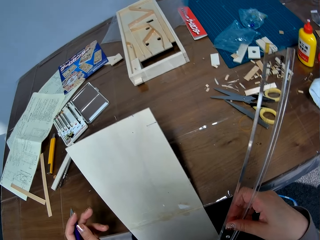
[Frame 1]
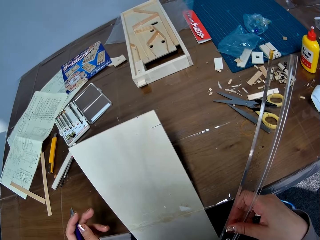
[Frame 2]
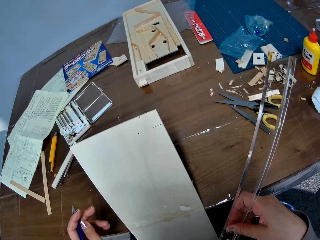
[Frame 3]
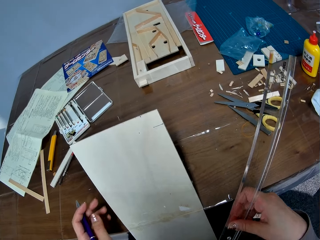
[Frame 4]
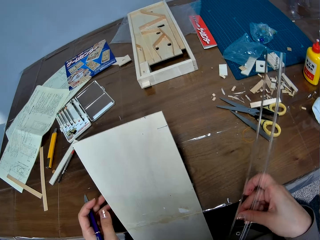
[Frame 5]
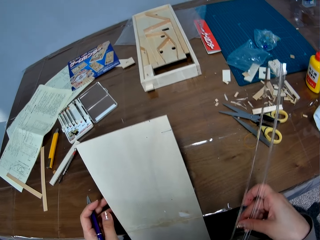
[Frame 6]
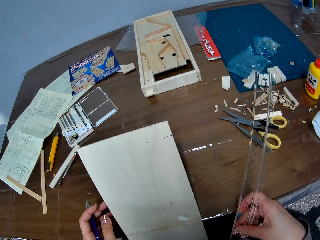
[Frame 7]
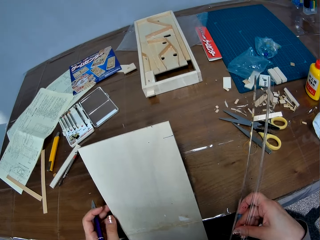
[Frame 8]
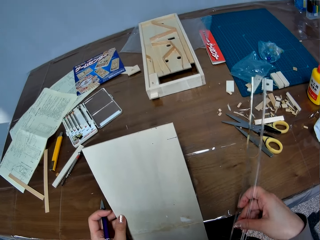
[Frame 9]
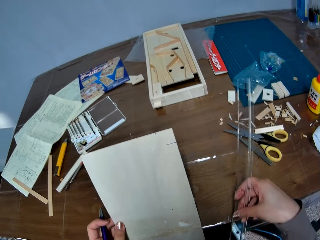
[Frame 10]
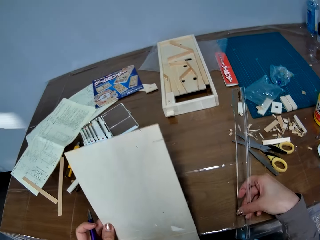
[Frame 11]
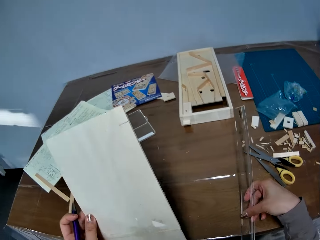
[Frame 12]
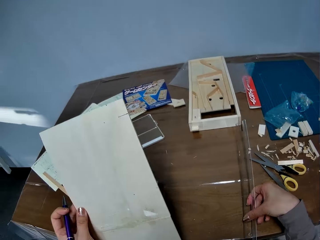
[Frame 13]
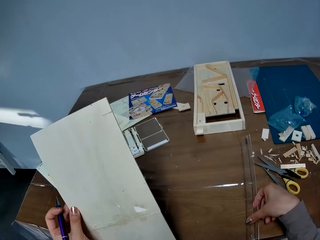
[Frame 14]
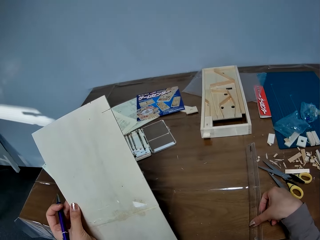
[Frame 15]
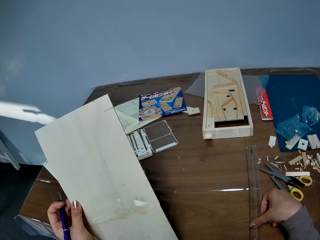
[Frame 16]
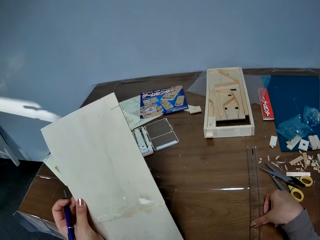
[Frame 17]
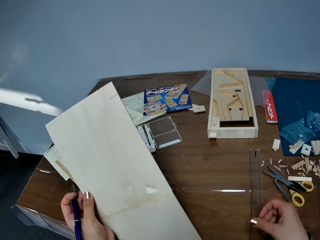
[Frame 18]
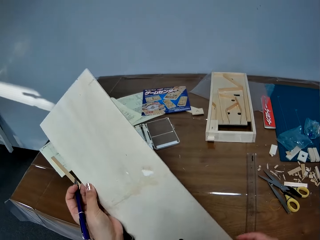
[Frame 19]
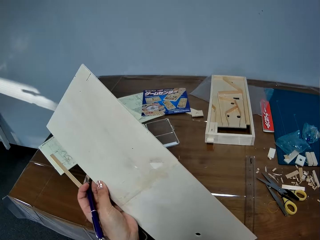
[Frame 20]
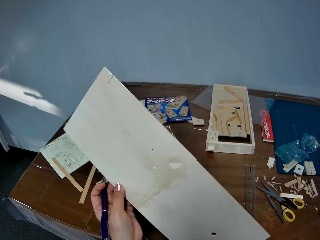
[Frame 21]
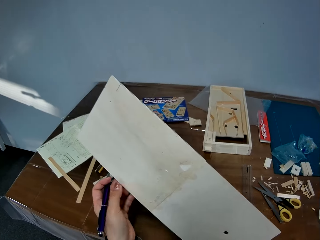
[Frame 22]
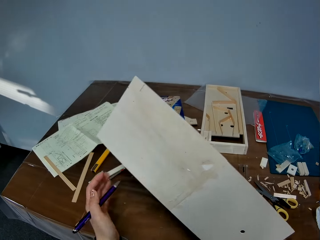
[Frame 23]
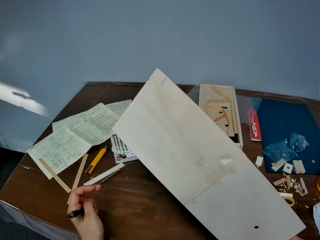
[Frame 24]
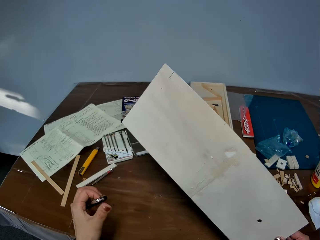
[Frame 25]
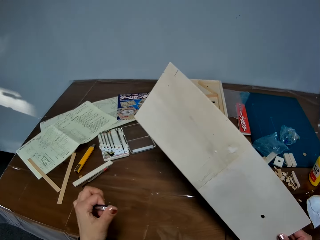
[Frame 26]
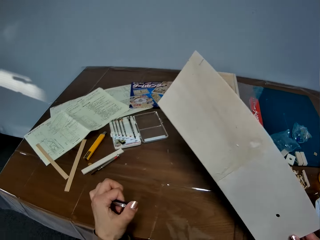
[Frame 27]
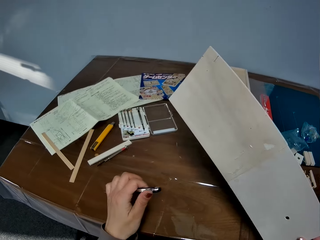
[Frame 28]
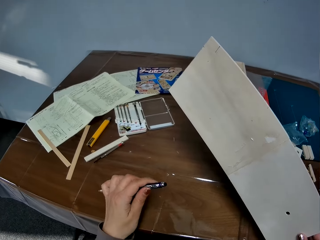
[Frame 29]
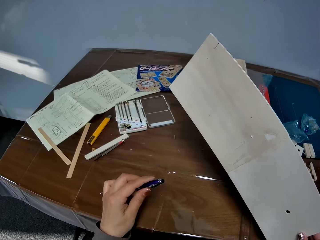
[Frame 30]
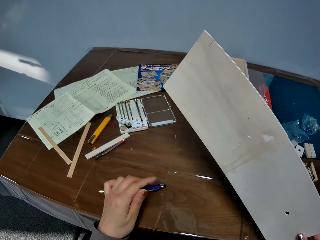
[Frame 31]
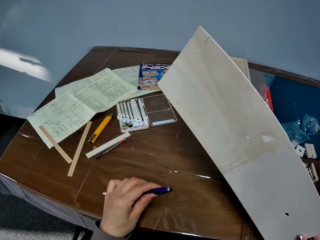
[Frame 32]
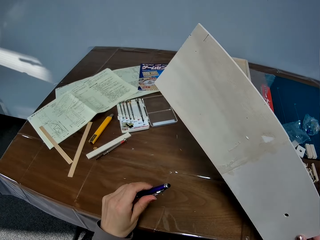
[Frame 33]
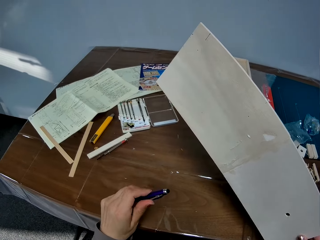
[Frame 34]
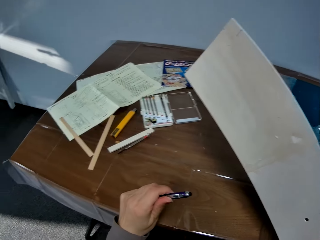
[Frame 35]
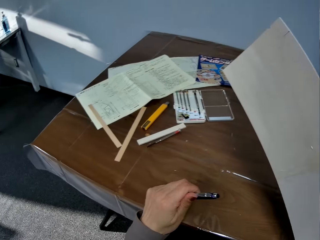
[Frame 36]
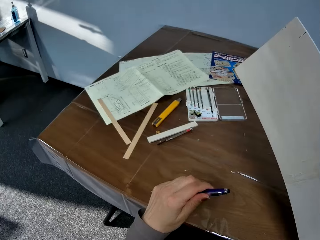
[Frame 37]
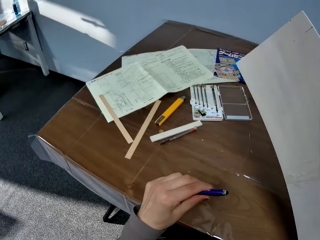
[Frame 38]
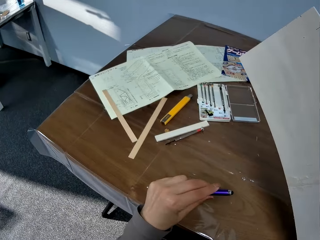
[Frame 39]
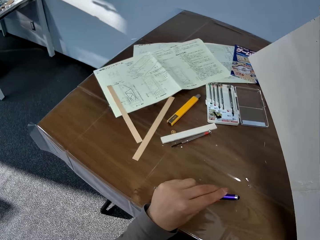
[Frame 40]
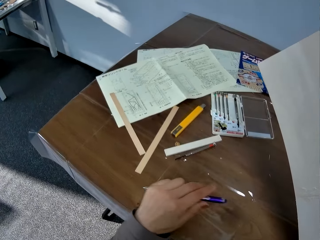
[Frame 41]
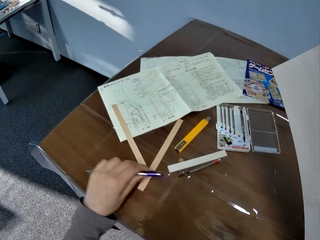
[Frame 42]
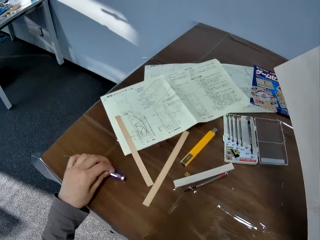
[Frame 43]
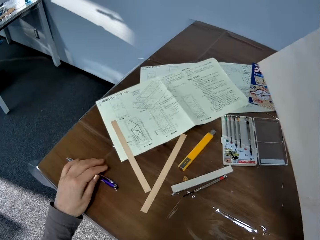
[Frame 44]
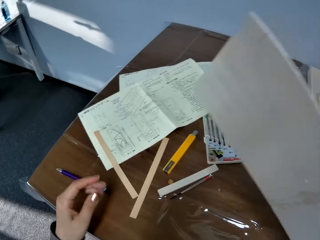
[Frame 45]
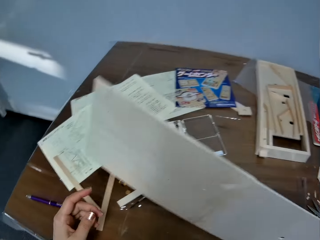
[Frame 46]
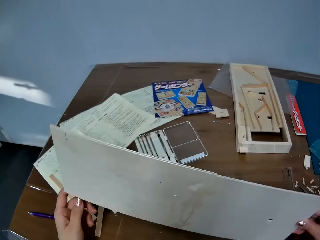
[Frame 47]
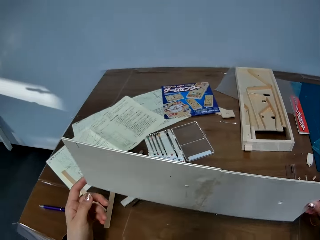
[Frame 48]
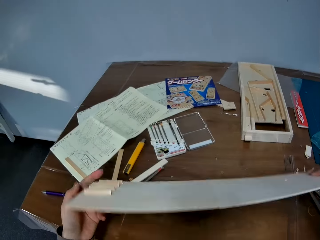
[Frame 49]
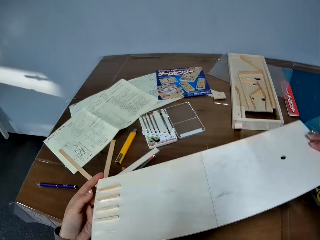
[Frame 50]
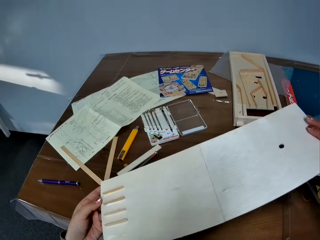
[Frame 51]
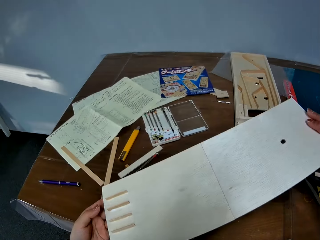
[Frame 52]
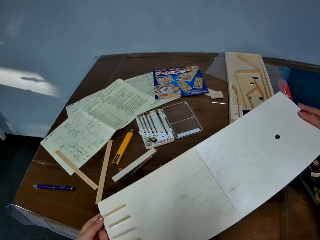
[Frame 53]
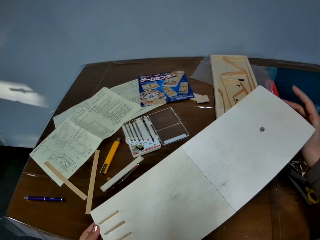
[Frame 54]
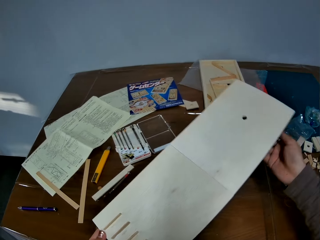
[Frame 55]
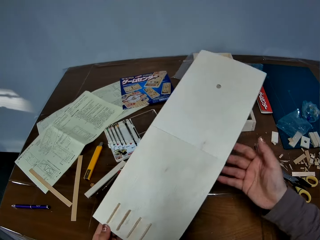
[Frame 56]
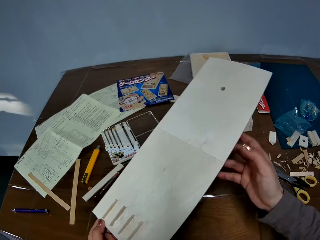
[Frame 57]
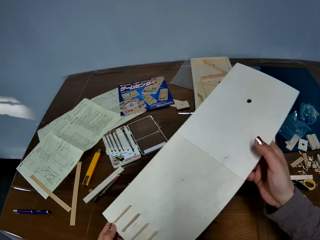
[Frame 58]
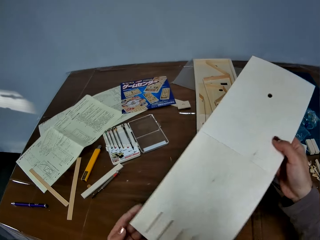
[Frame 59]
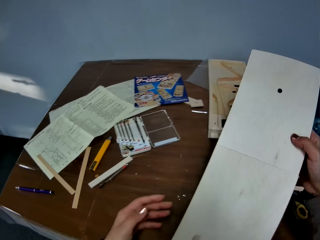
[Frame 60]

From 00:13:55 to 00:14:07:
The camera wearer turns the craft paper. She picks the woodwork from a table with her right hand. She drops the ruler on the table. She passes the piece of wood to her right hand. She holds the craft paper. She closes the pen and clicks the pen. She drops the pen on the table. She turns the craft paper.

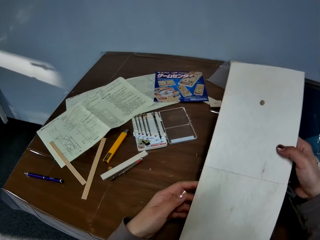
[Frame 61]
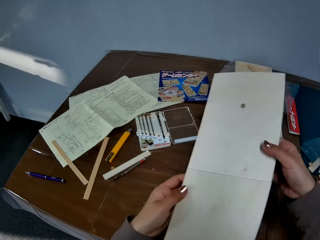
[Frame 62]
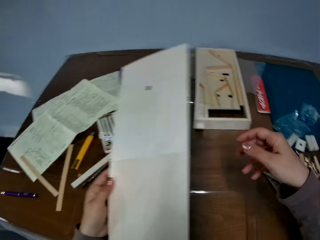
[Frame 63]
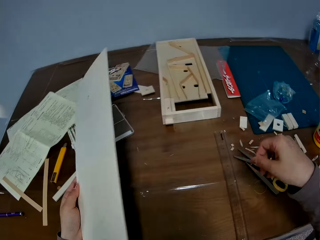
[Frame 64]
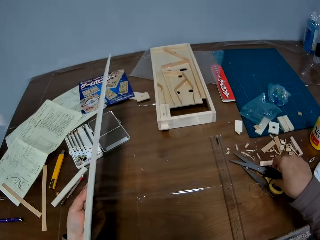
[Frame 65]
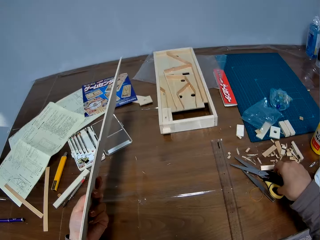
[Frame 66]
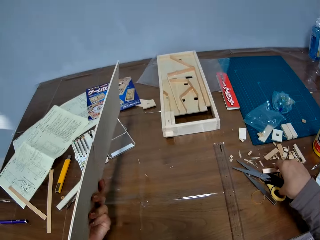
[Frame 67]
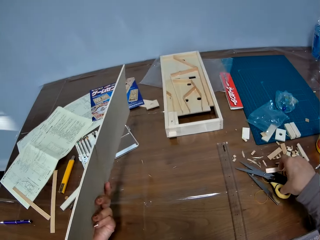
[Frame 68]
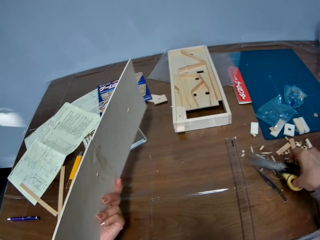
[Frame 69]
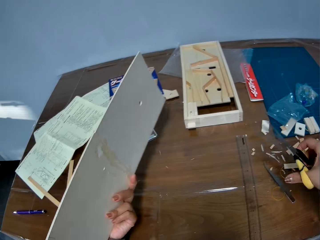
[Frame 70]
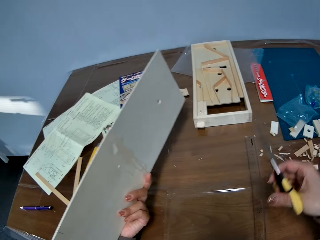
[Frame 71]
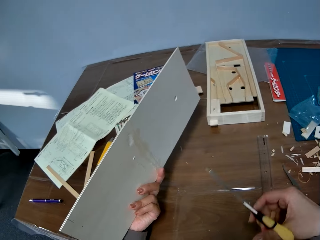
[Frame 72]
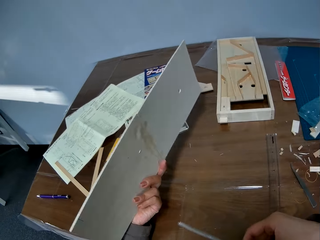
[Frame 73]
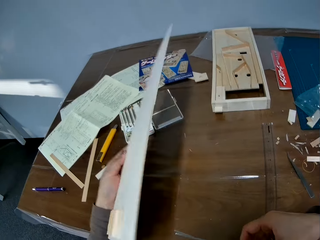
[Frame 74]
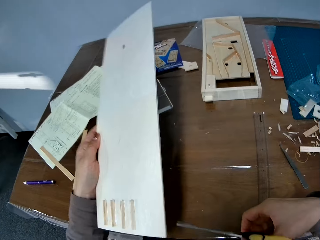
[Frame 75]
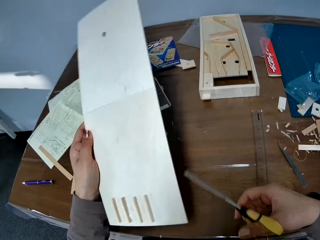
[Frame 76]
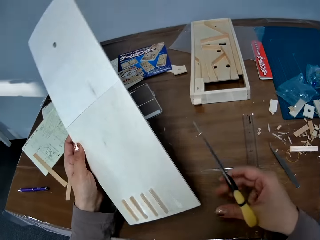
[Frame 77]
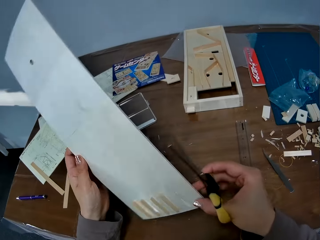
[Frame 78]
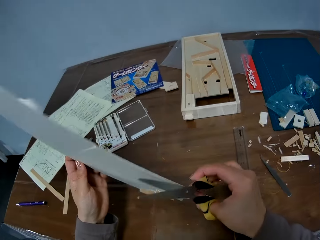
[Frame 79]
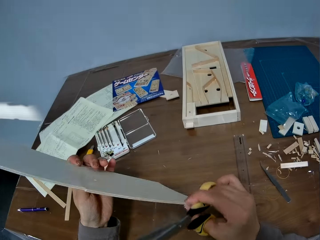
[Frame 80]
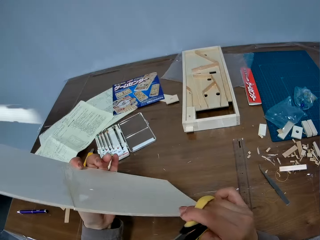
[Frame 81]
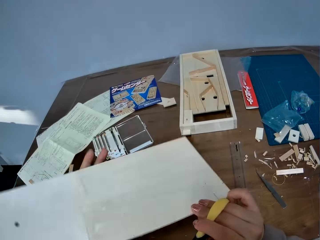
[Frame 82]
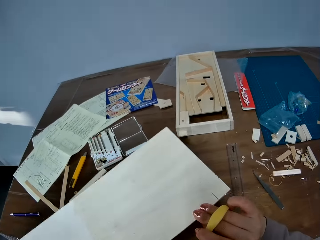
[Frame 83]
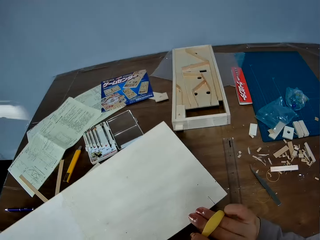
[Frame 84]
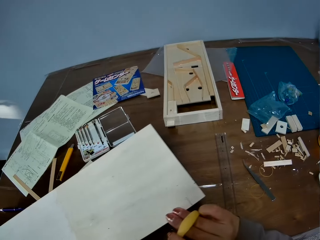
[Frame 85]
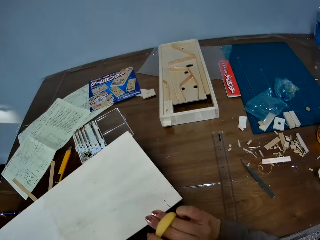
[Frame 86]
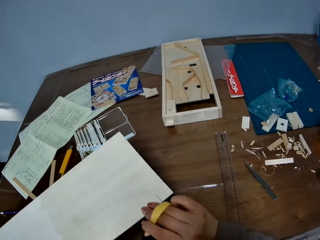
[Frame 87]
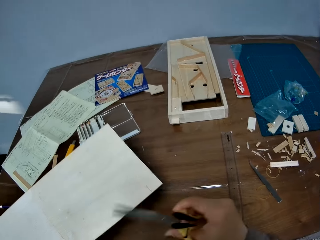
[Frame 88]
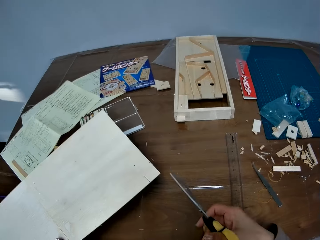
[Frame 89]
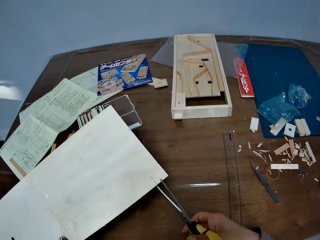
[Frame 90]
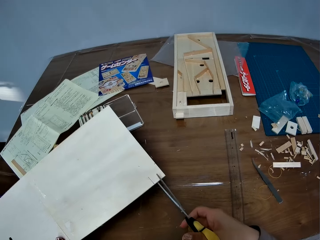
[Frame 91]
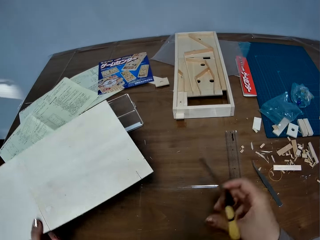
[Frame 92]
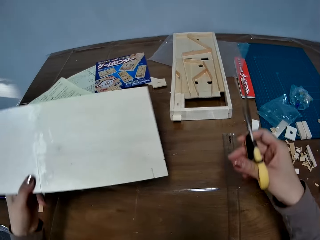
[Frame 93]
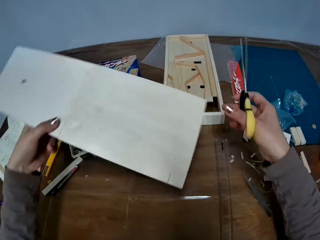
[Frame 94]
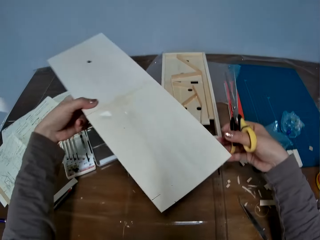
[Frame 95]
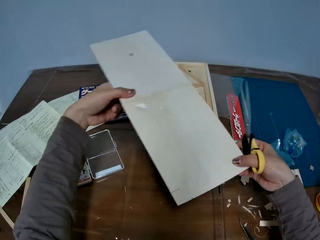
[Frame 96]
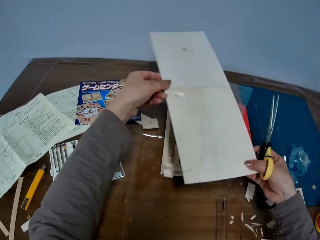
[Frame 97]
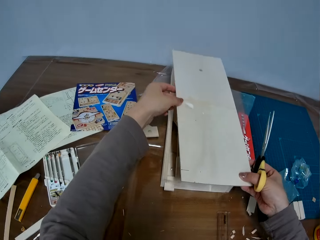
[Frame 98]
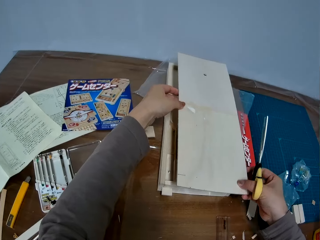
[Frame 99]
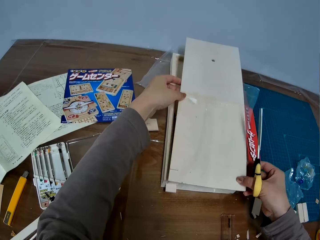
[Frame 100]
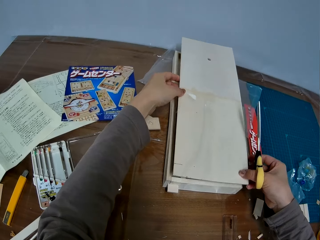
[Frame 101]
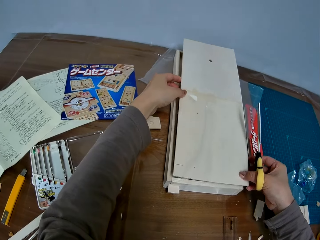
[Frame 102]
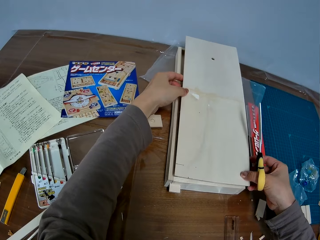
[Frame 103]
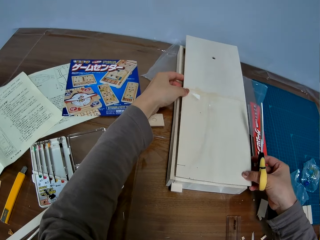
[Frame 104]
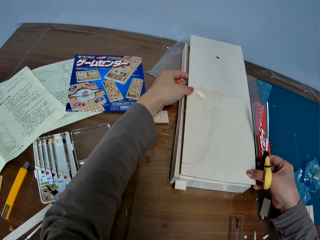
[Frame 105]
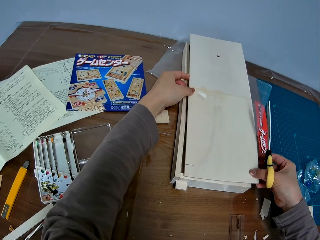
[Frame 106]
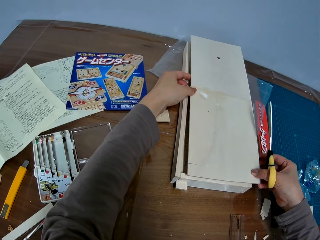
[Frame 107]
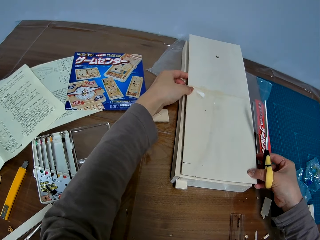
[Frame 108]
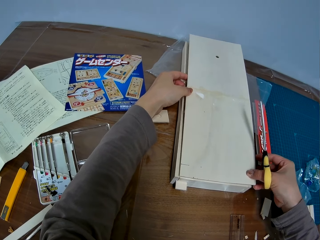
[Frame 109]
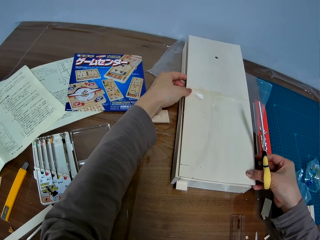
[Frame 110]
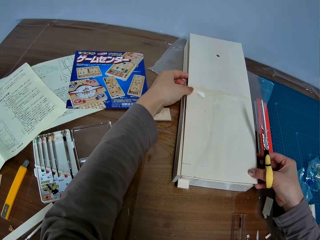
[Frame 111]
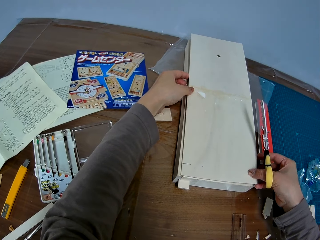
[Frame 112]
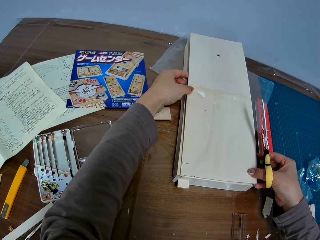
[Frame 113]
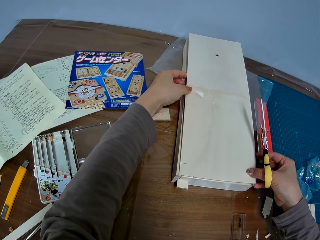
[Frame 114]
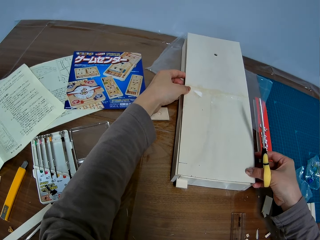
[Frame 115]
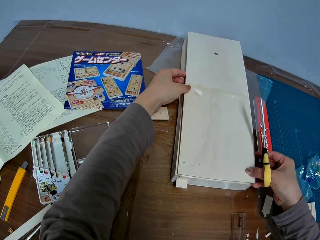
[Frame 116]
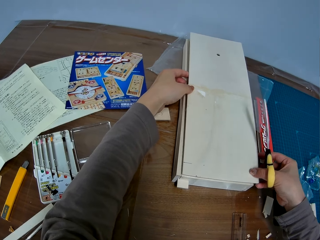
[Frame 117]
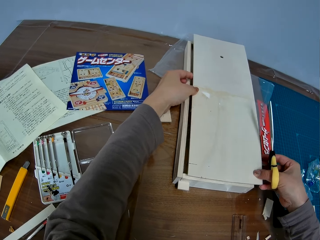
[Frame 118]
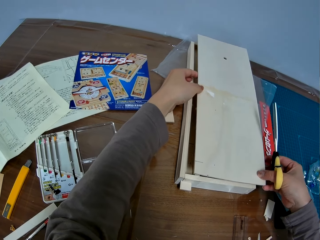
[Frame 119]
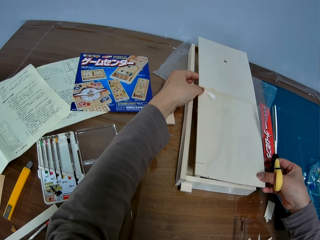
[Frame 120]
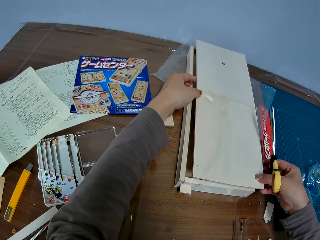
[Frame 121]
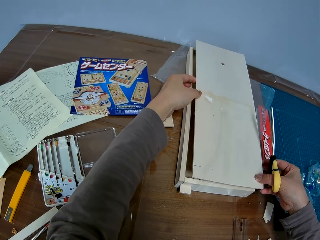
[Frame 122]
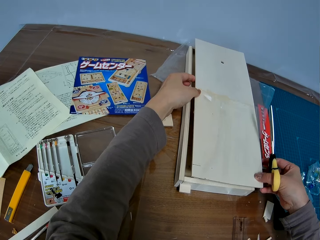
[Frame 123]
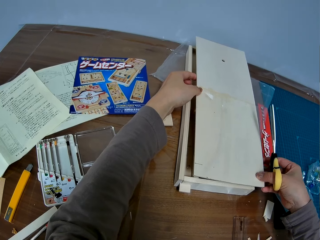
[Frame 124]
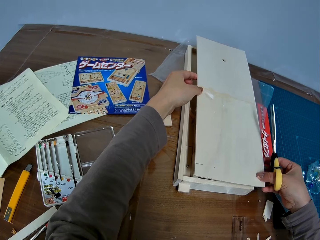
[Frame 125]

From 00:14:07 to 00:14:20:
The camera wearer picks a pair of scissors from the table with her right hand. She turns the craft paper. She places the piece of wood on the woodwork.
